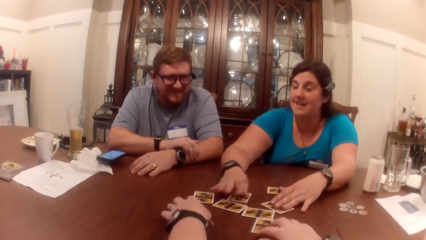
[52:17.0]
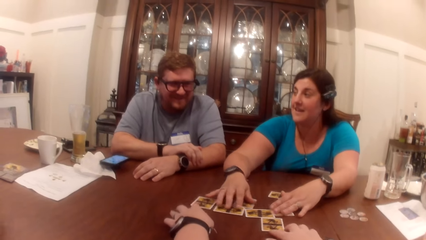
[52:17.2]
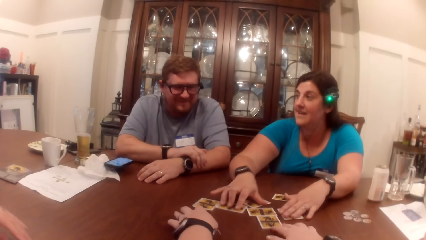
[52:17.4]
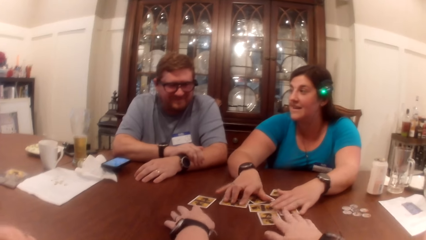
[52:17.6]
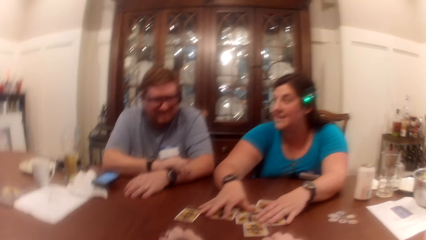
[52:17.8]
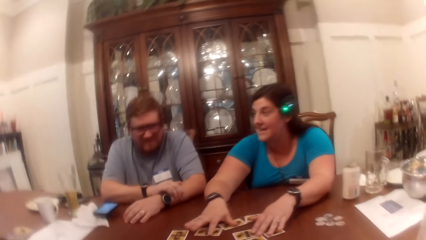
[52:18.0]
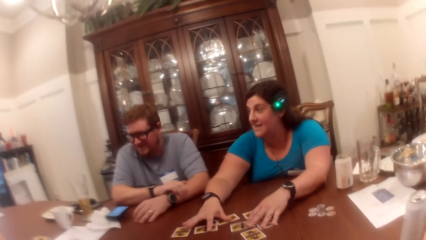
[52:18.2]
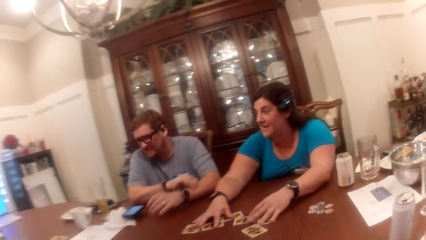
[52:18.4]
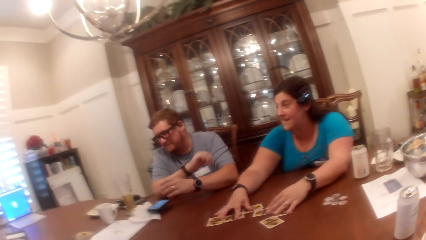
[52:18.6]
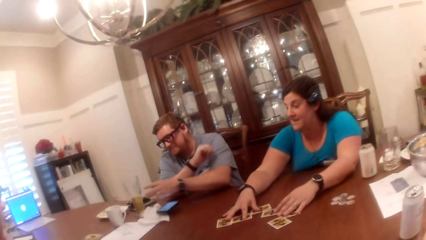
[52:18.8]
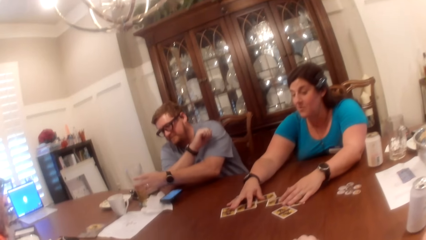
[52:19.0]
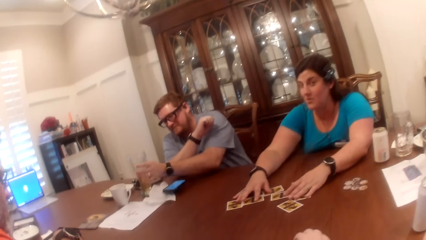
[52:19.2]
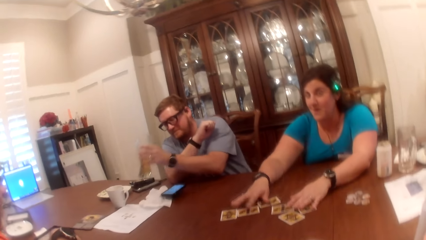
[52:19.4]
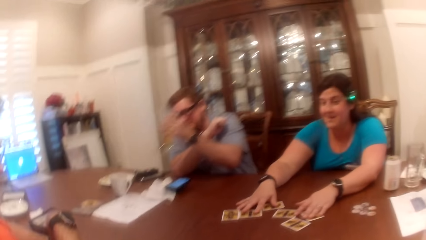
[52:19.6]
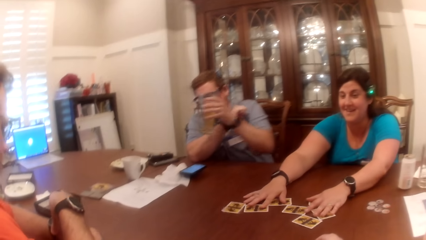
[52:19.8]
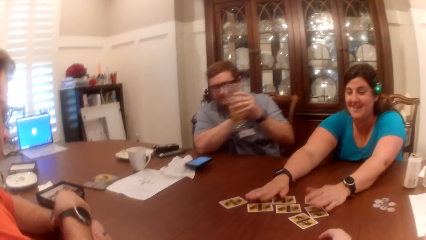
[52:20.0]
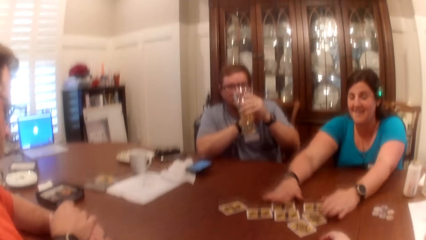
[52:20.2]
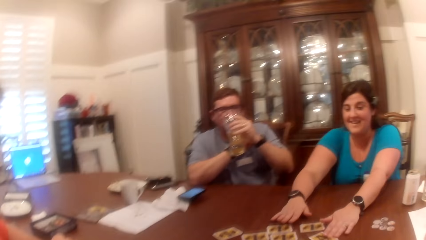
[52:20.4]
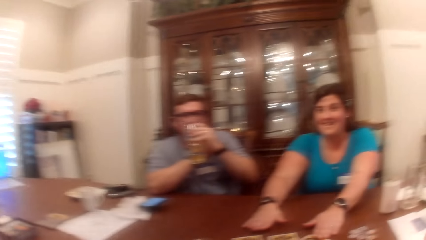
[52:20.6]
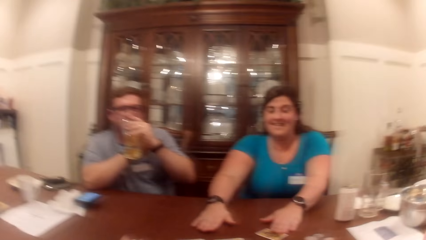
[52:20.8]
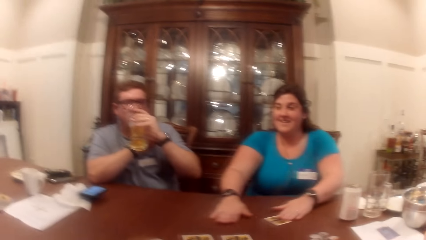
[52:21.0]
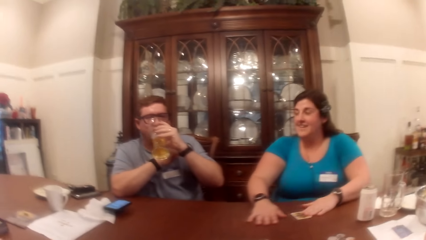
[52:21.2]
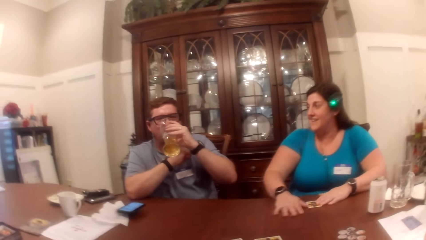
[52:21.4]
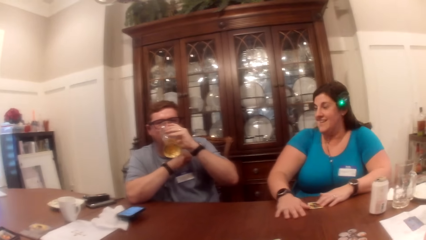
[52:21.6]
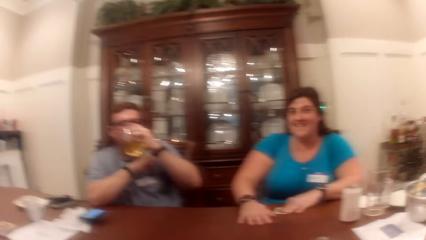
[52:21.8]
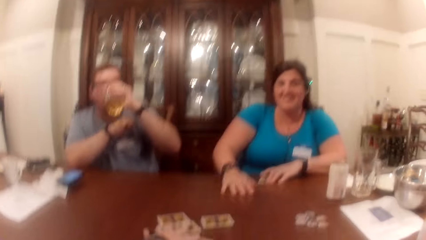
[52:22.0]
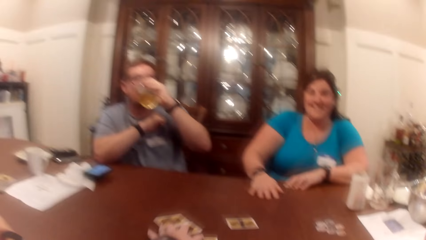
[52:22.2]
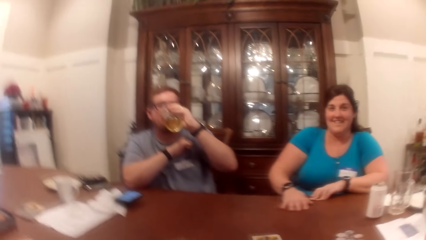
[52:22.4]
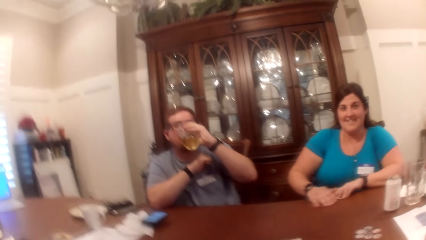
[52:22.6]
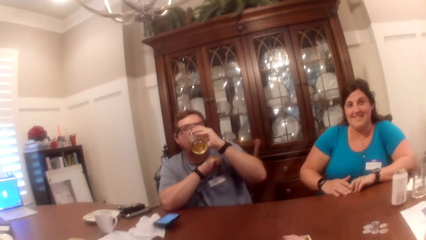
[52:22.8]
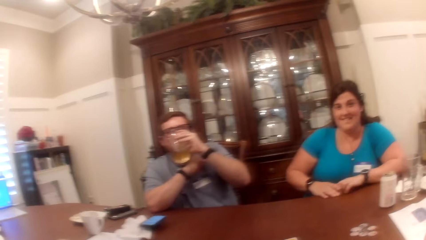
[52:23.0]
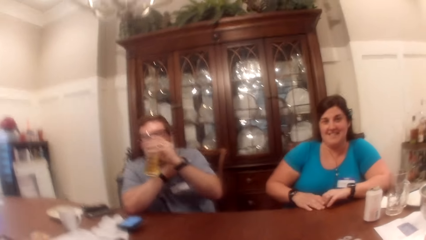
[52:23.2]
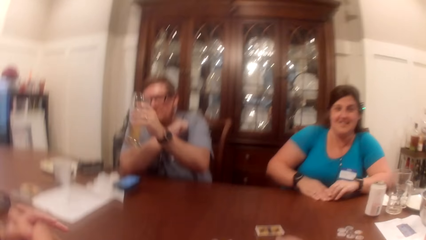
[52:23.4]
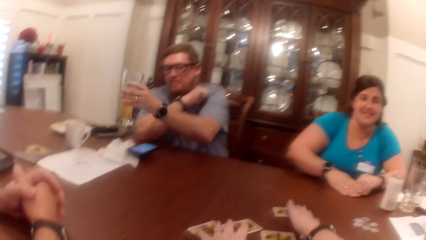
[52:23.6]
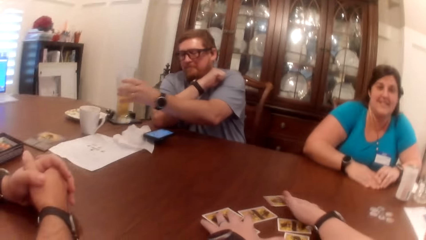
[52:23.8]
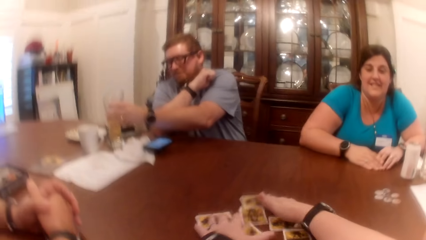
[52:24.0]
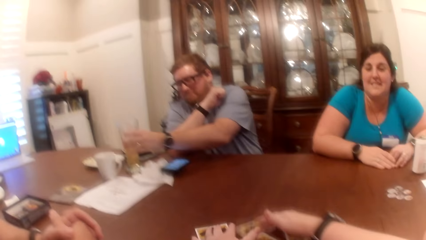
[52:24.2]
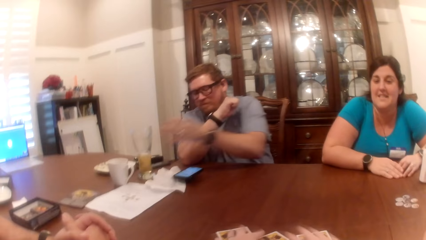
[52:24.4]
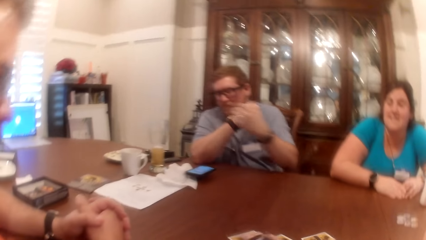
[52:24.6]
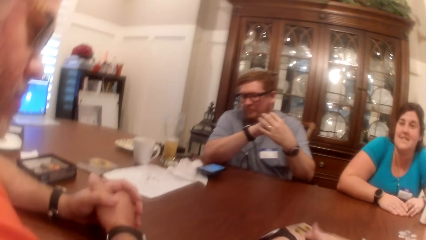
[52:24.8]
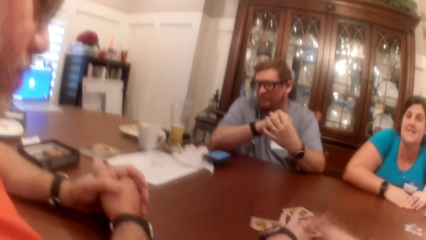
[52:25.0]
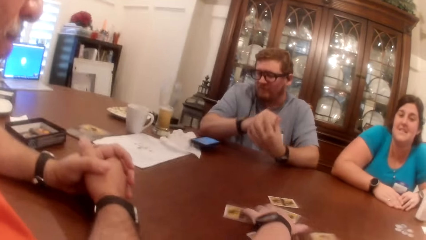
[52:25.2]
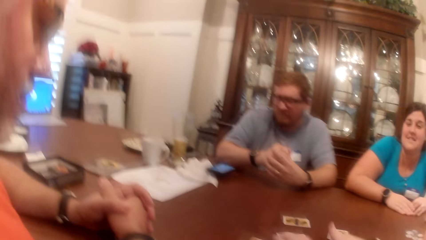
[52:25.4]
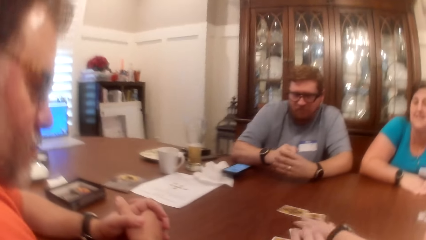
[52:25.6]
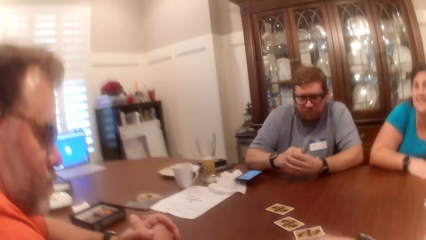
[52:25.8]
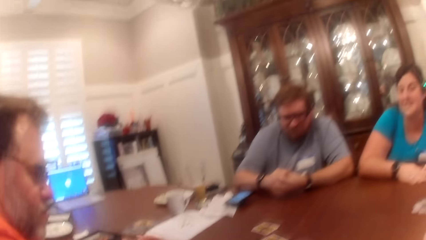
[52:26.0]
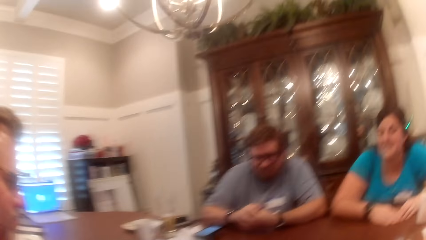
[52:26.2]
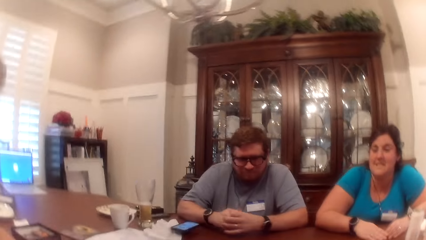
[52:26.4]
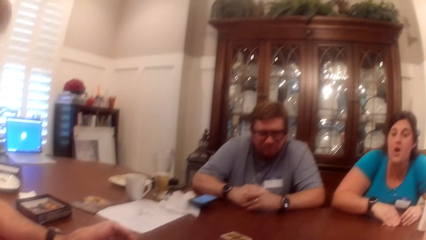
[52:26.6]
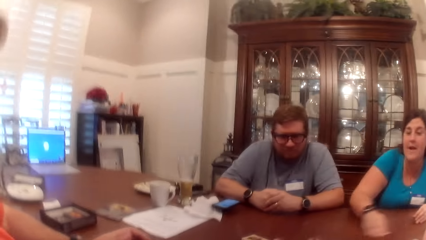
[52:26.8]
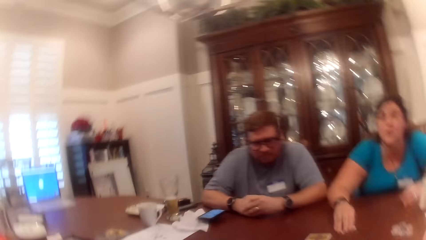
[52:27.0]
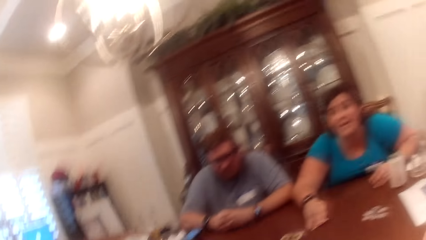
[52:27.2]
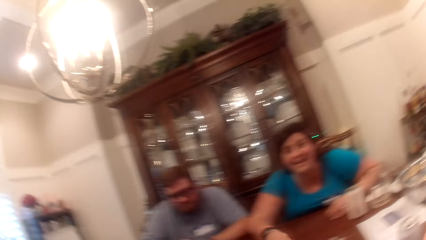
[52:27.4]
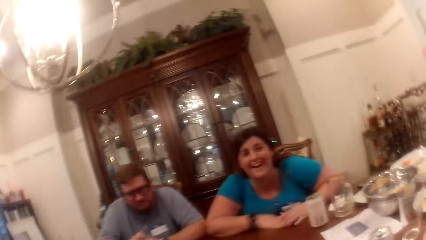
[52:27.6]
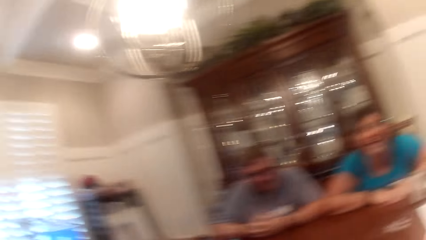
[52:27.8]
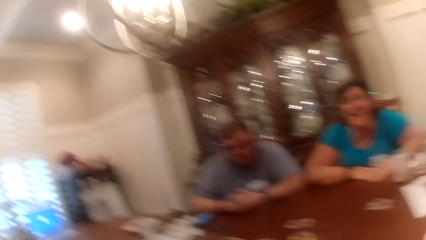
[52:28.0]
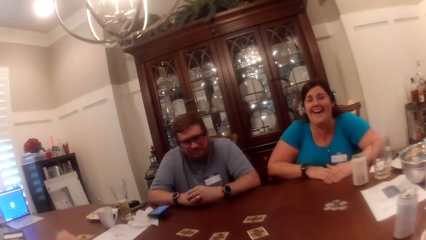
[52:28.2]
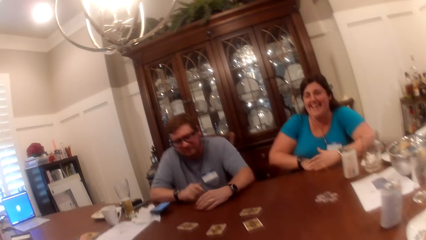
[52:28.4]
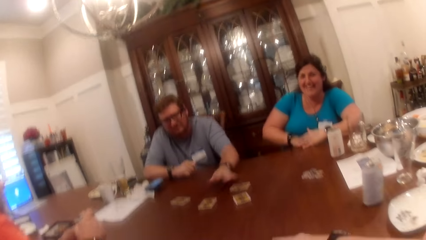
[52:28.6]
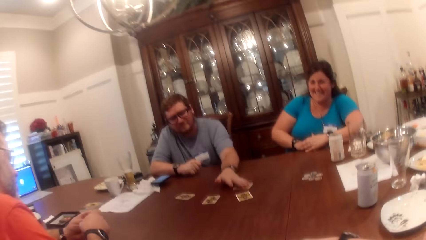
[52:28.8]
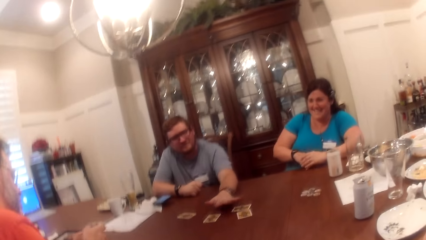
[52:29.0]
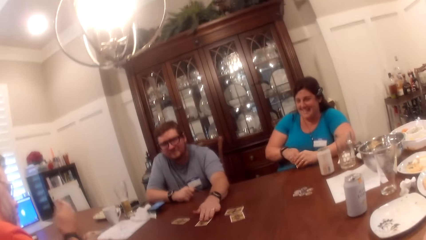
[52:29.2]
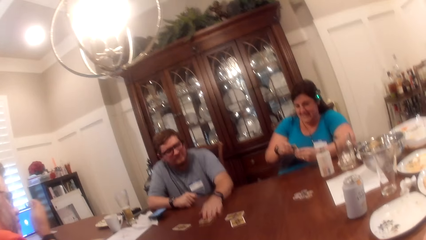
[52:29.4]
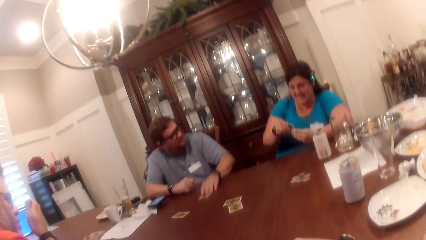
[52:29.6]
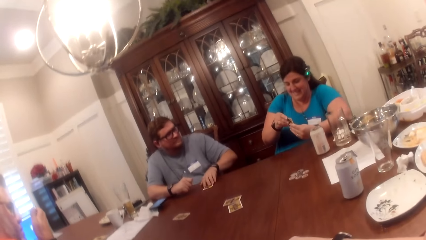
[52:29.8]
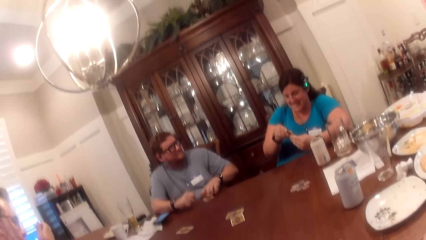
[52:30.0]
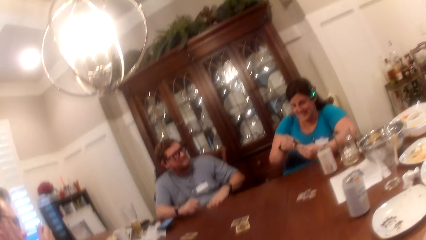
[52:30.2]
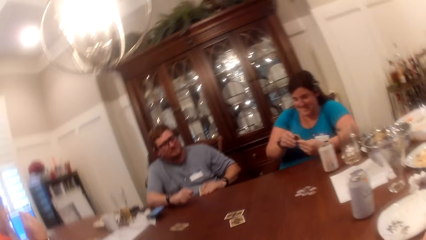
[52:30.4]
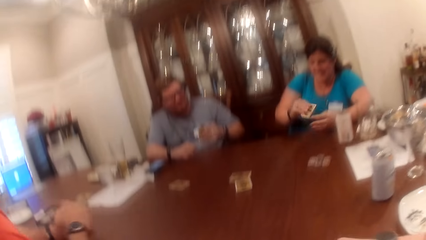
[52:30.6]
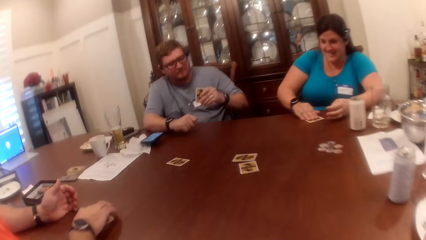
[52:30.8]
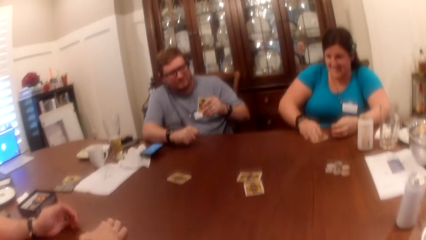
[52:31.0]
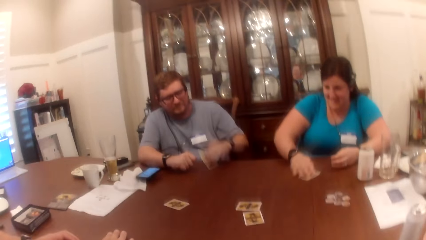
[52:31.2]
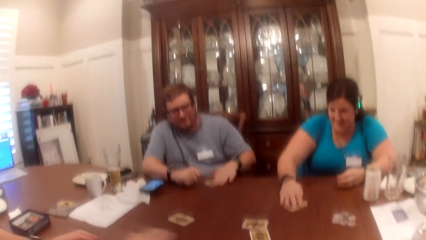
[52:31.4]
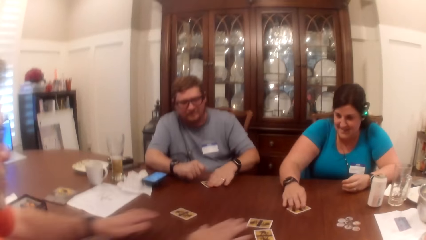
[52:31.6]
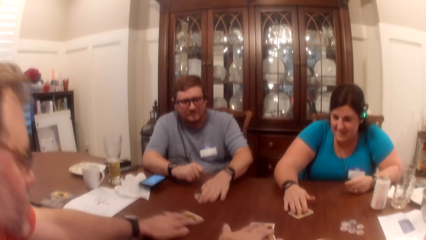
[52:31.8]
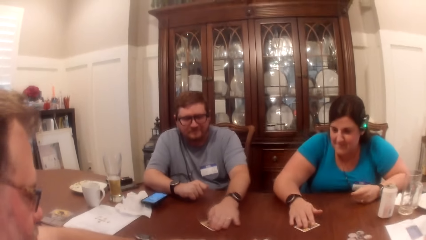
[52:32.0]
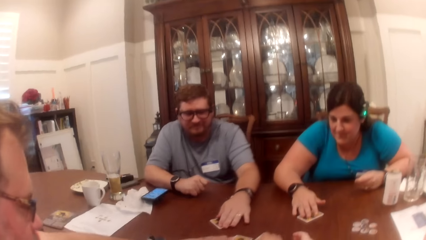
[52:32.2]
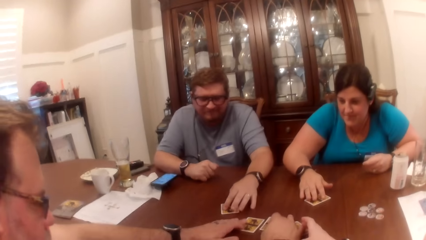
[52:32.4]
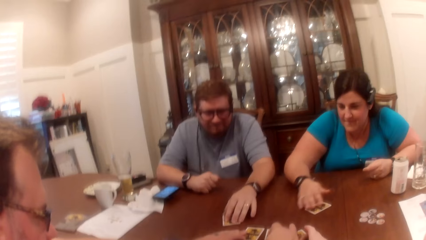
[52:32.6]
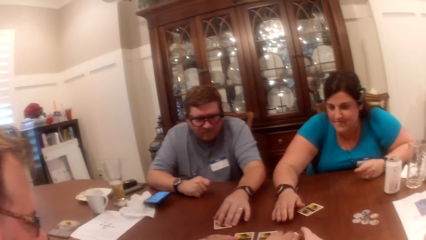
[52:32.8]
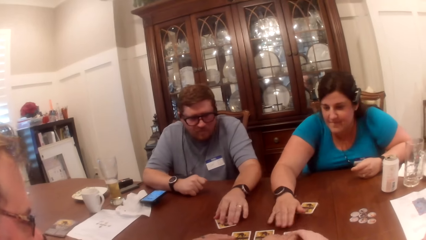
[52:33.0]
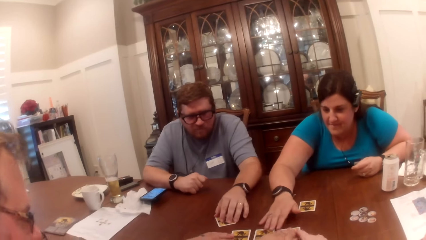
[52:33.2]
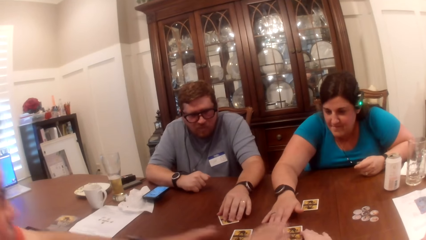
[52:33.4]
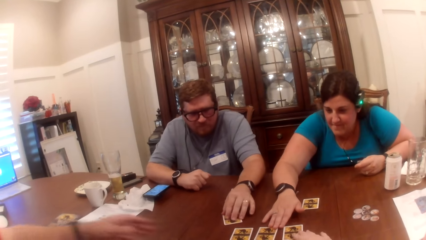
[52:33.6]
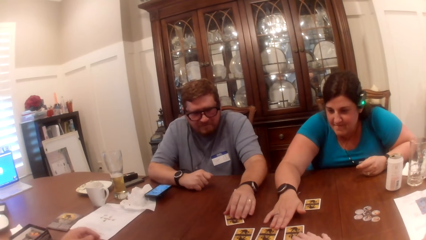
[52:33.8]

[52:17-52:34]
A man takes the cup from the table with his left hand. Another man adjusts his band with his right hand. A woman moves the card on the table with her left hand. The first man drinks from the cup in his left hand. The camera wearer looks around. The first man drops the card on the table and folds both hands. The camera wearer shuffles the cards on the table. The woman moves the card with her right hand. The camera wearer moves the card on the table with both hands. The first man touches the card with his left hand. The camera wearer pulls a card. The woman takes the card from the table with both hands. The first man moves the card on the table with his left hand and takes the card from the table with his left hand. The woman drops the card on the table with her right hand. The other man drops the card on the table with his right hand. The woman moves the card on the table with her right hand. The other man moves the card on the table. The first man moves the card on the table with his left hand. The camera wearer moves the card on the table with her right hand. The other man moves the card on the table with his left hand.
